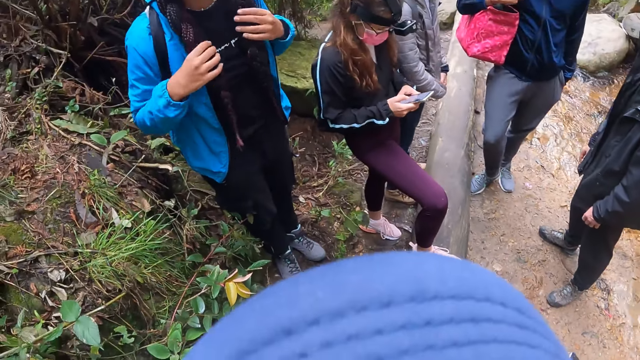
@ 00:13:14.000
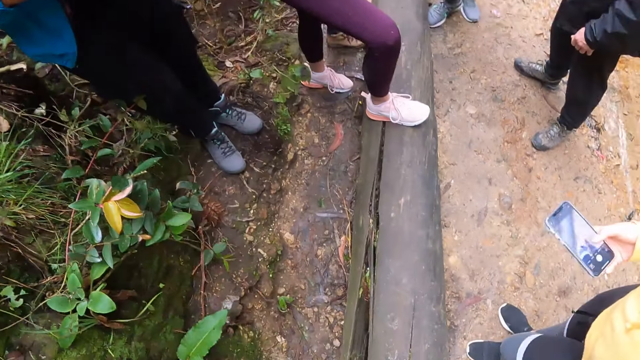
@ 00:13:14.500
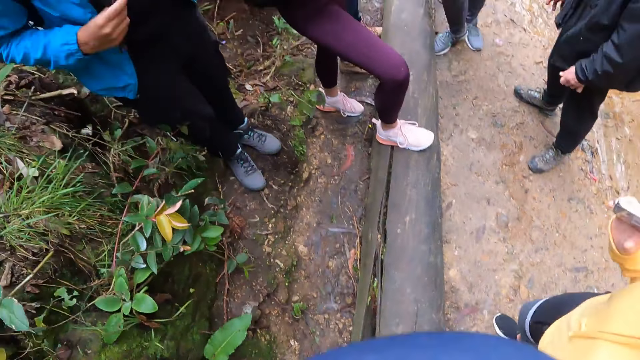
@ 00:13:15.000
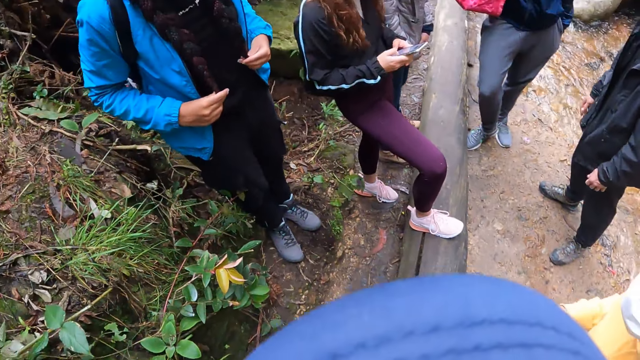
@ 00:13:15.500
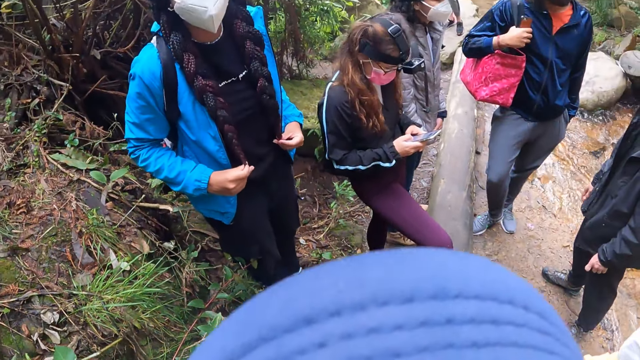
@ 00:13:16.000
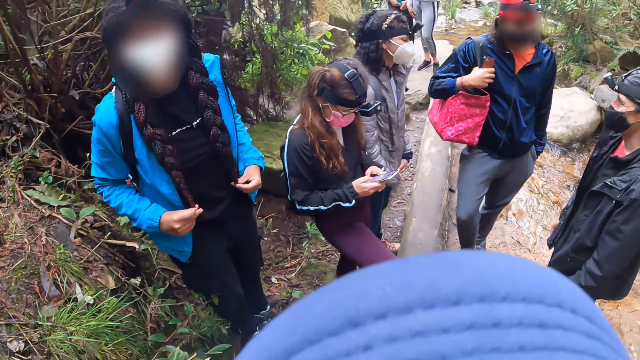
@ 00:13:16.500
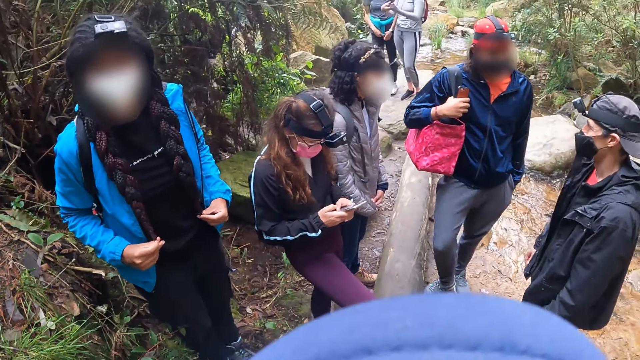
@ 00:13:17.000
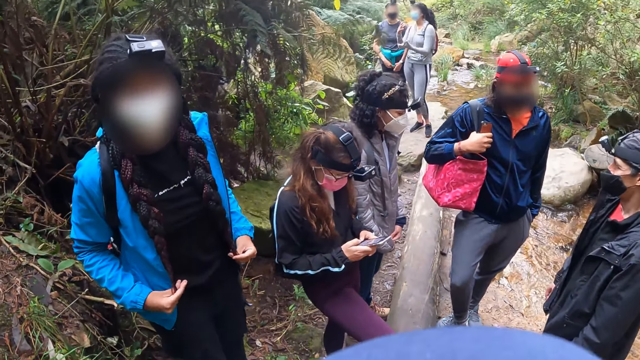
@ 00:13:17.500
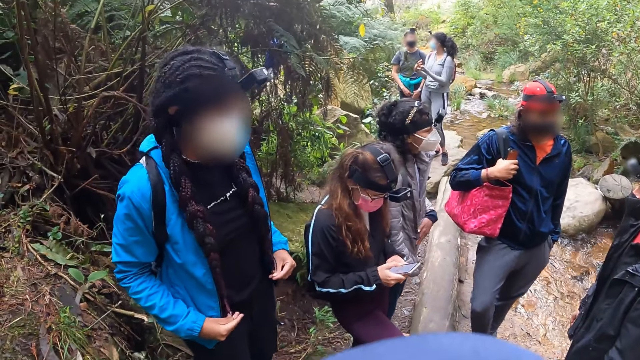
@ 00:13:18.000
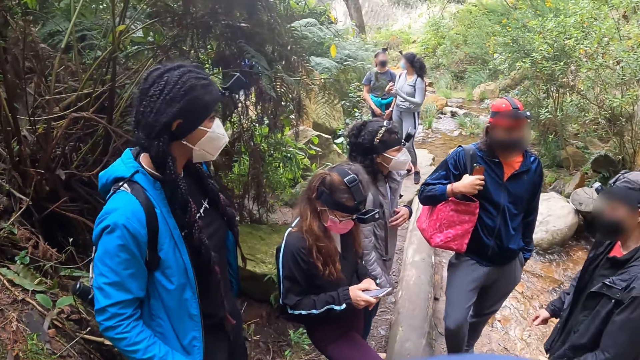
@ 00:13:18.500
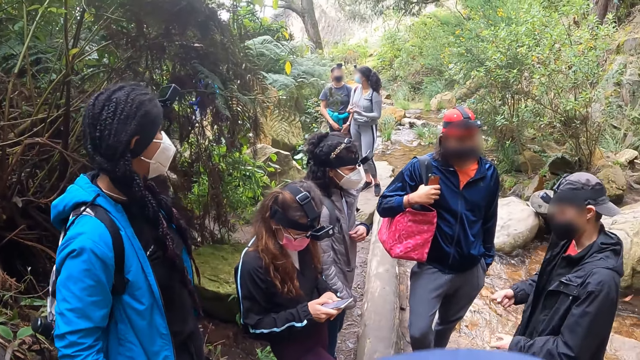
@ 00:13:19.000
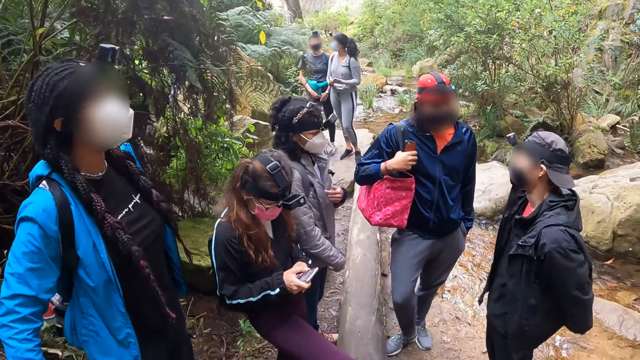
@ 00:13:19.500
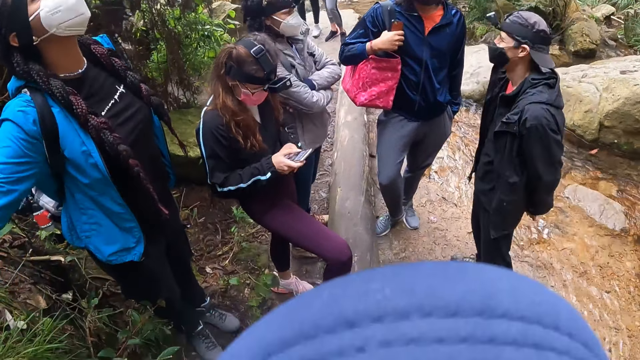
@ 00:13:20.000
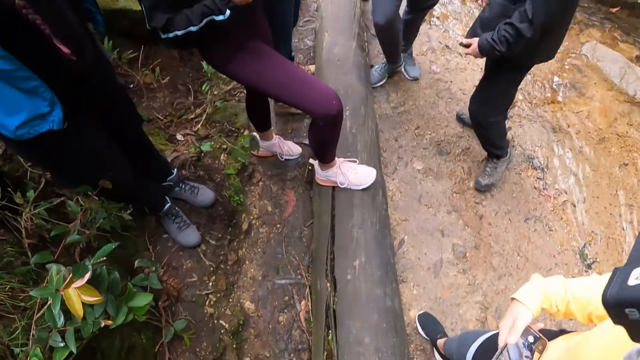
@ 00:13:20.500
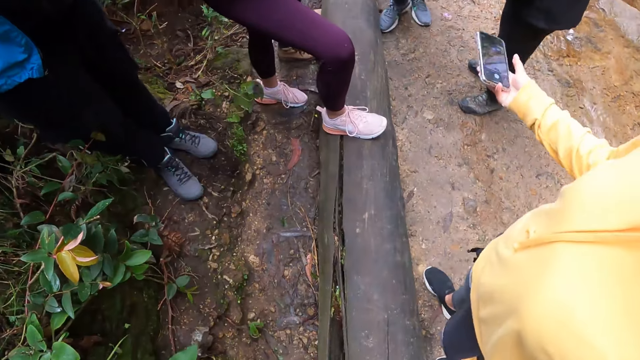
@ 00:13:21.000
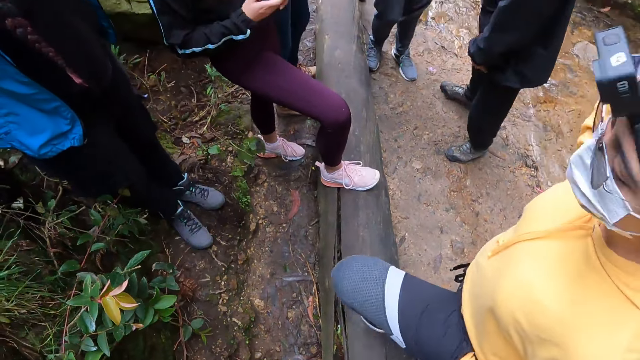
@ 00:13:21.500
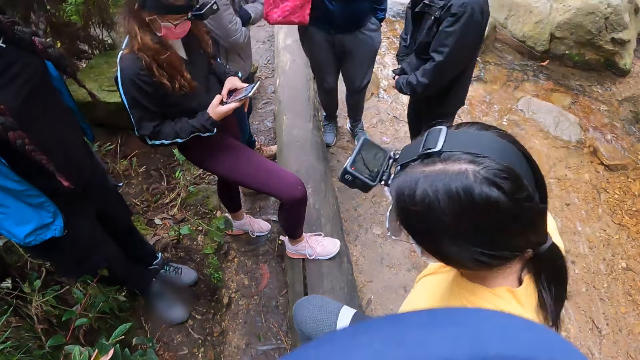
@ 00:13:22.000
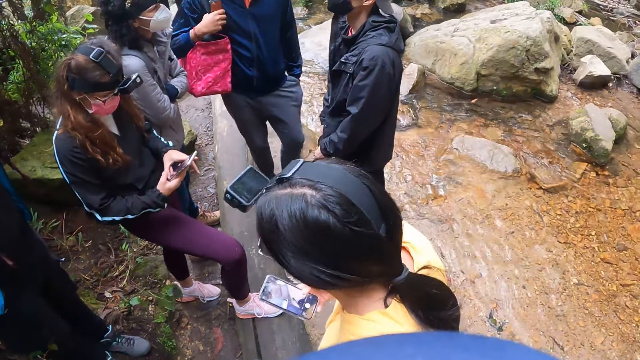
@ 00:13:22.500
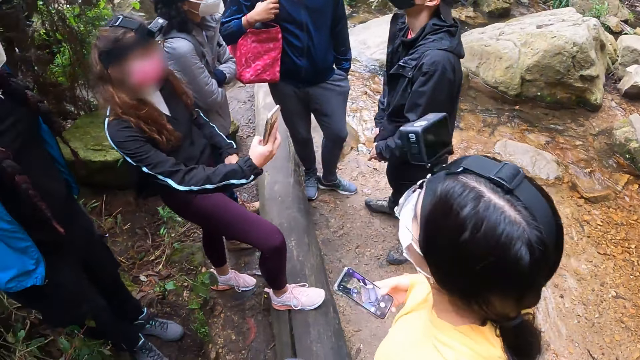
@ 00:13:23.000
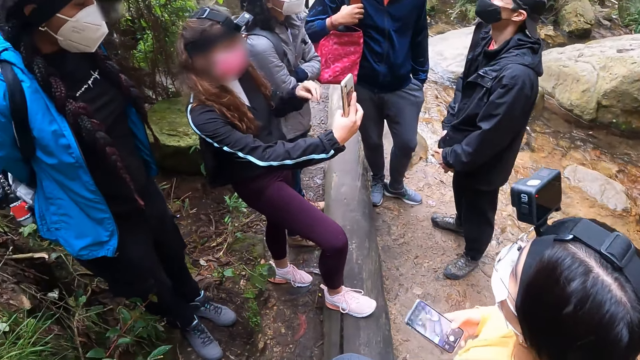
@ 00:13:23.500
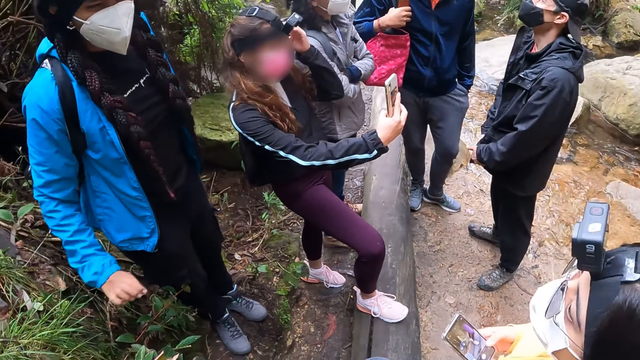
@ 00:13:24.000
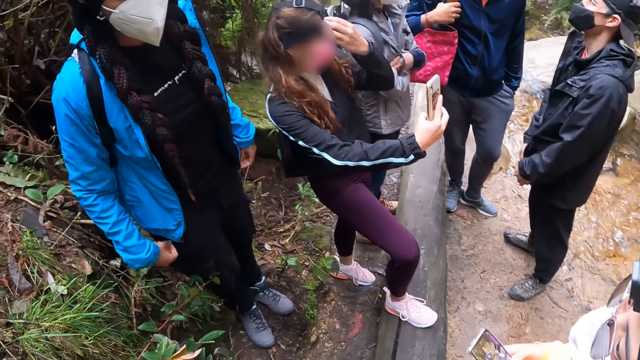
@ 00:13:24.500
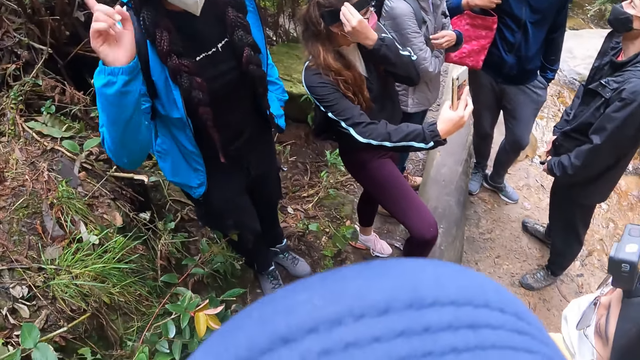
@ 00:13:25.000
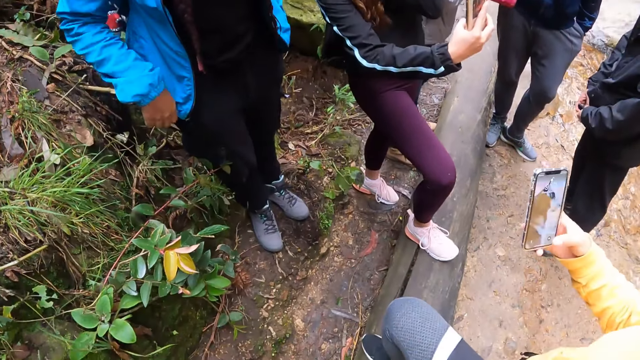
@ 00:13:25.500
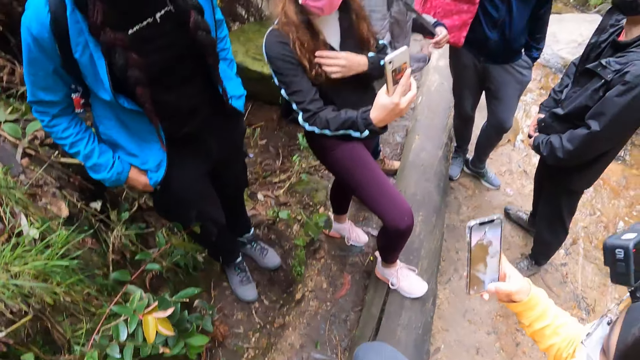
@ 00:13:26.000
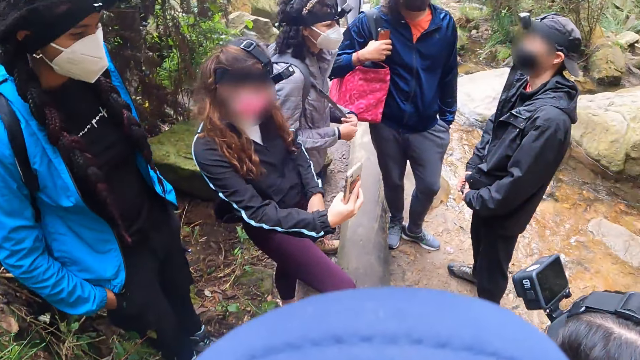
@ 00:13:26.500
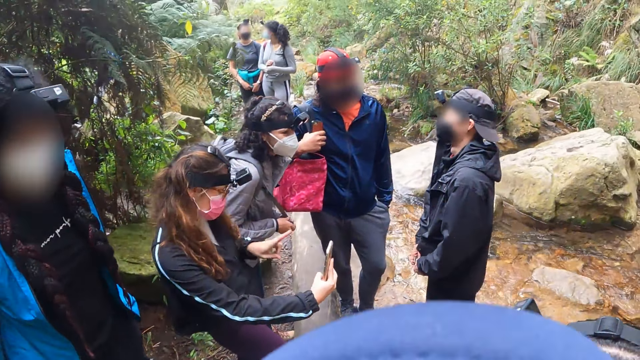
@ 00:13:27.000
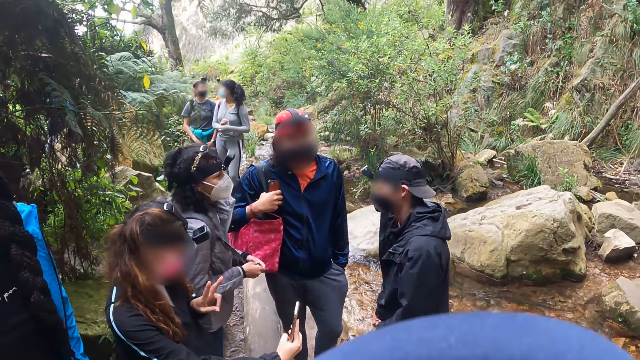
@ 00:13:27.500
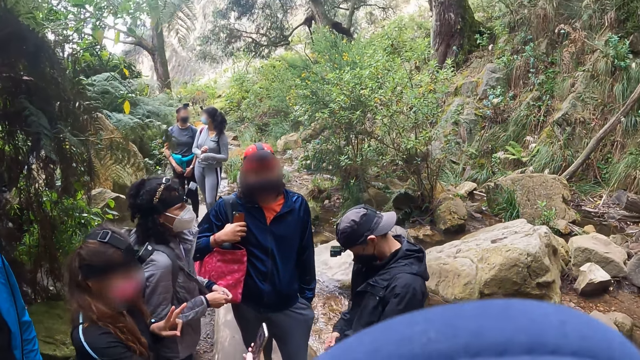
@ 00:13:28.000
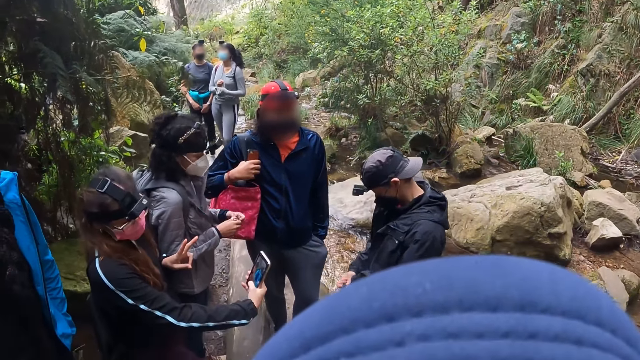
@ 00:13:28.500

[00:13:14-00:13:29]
A woman holds her hair. Another woman holds a phone. A man interacts with a third woman. The man interacts with another man. The camera wearer looks at the phones. The second woman moves in front of the camera wearer. Another woman captures with a phone. Another woman adjusts her hair with her left hand. The second woman captures with the phone.

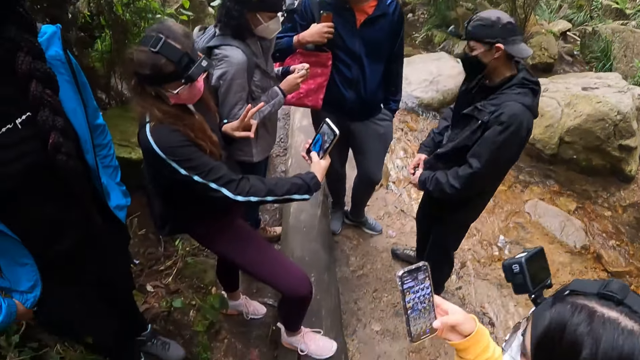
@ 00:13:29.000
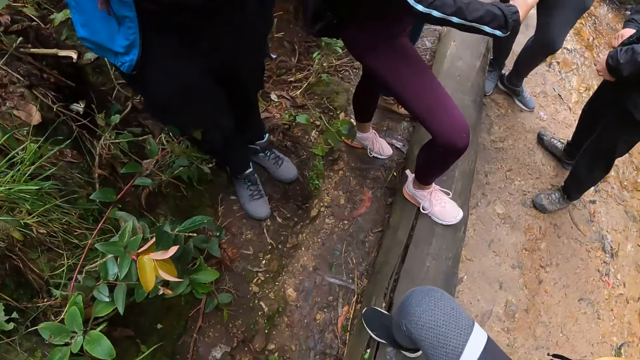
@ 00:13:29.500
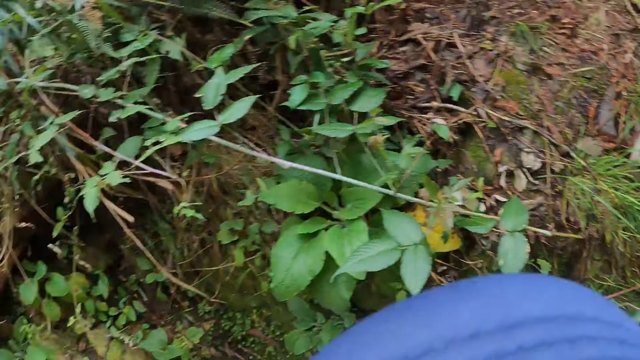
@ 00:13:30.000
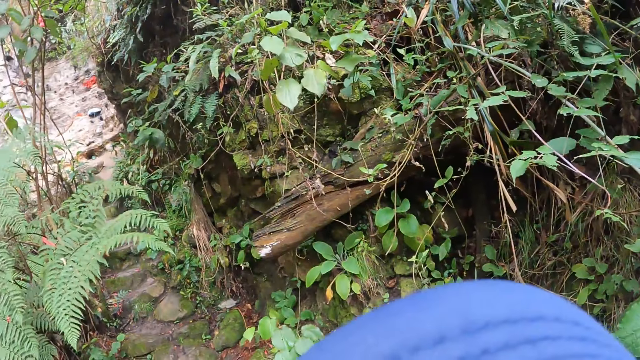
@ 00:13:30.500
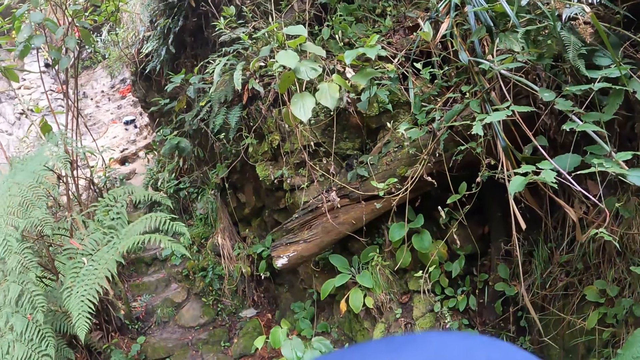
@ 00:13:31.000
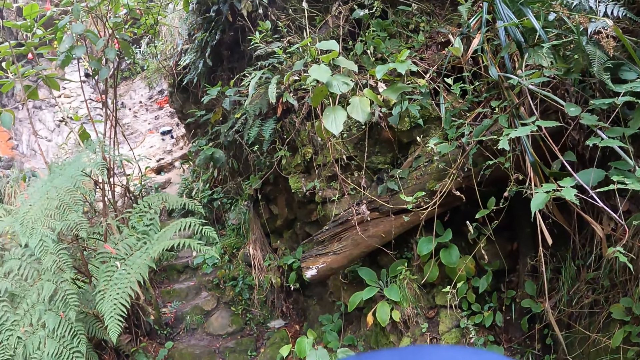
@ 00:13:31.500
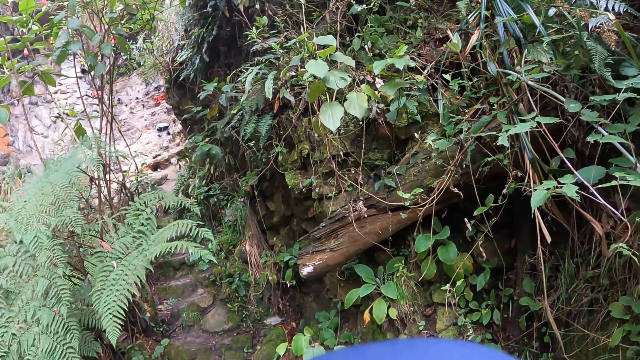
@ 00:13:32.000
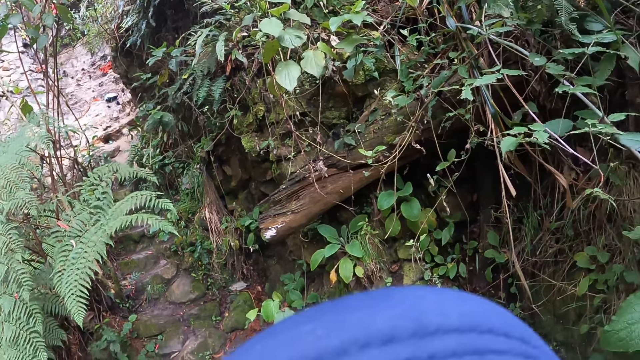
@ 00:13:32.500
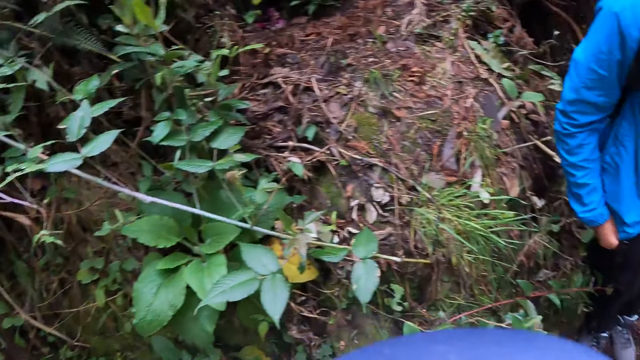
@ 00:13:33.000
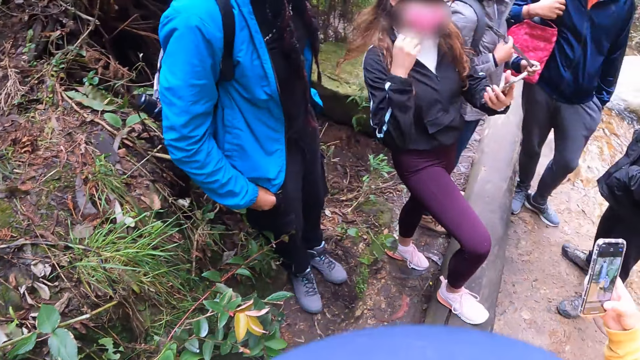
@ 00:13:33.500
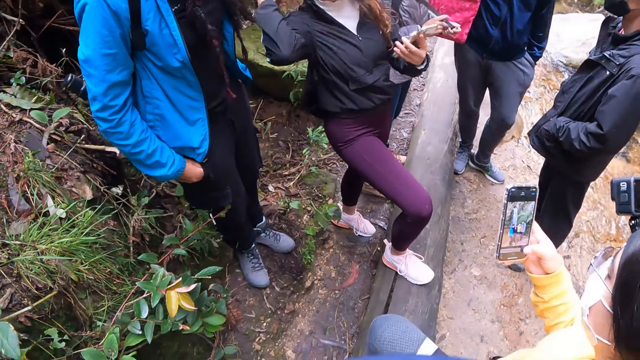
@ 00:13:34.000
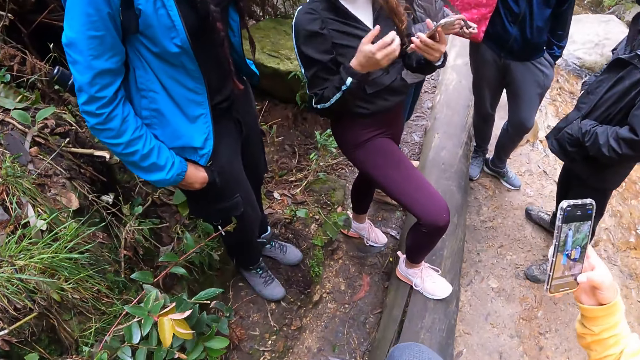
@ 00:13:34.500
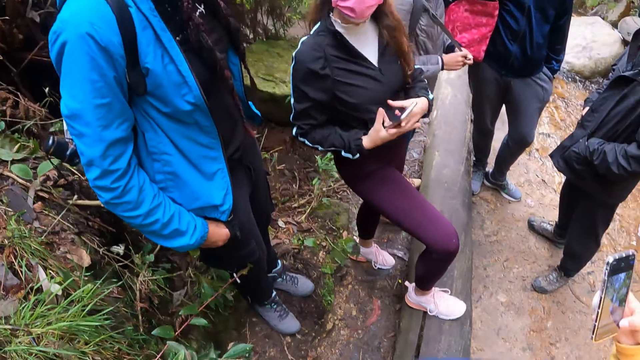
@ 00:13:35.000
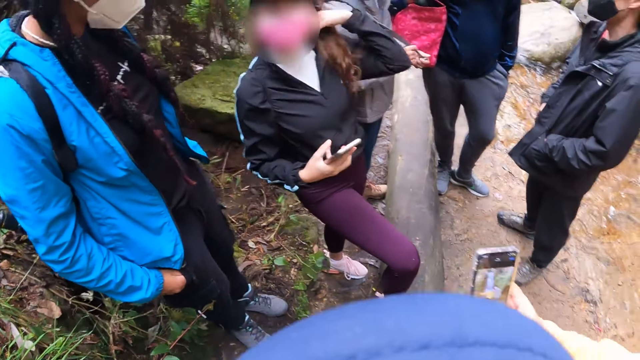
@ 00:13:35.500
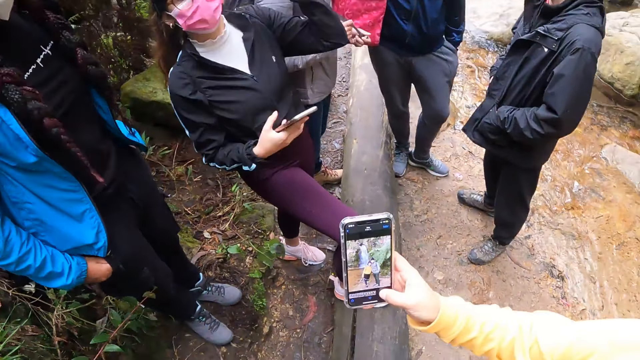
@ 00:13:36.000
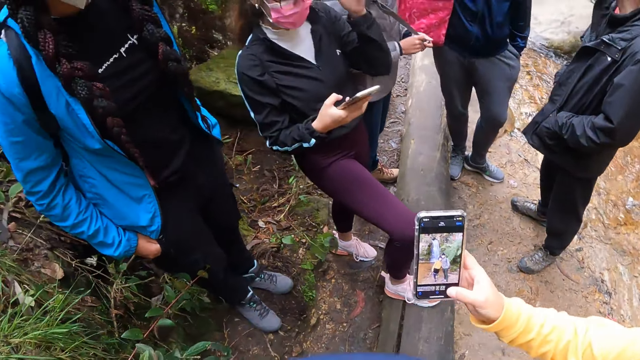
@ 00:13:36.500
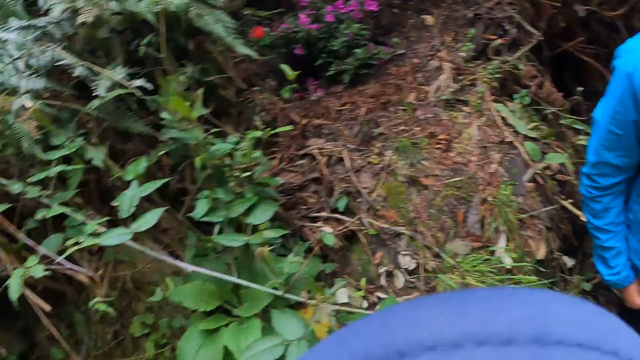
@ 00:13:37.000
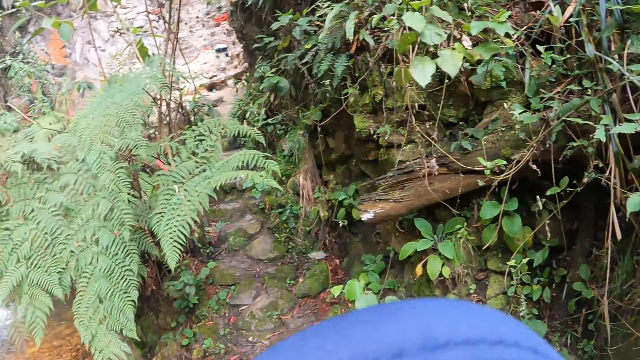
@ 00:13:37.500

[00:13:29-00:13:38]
The camera wearer looks around. They look at the colleagues. A woman passes the phone in her left hand into her right hand and adjusts her hair with her left hand.
